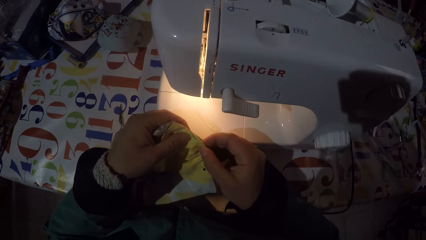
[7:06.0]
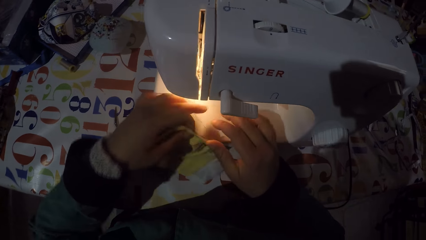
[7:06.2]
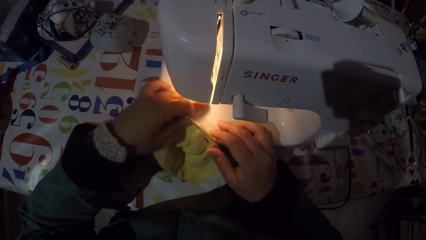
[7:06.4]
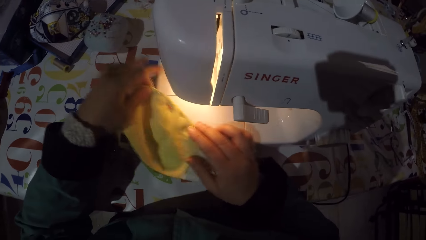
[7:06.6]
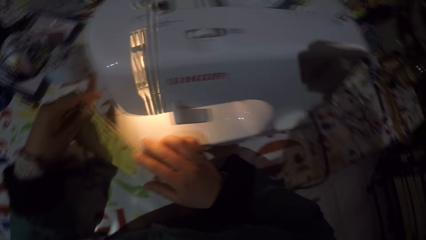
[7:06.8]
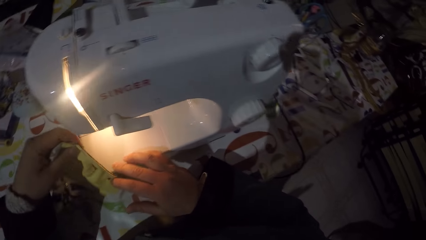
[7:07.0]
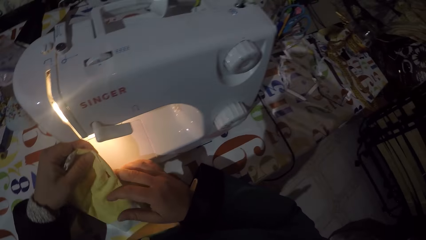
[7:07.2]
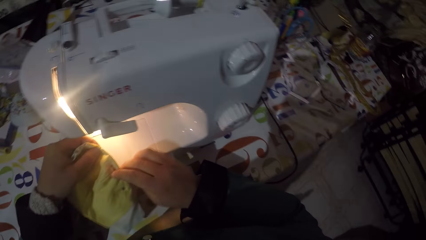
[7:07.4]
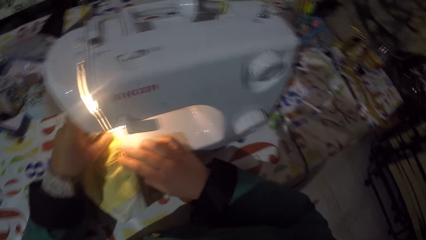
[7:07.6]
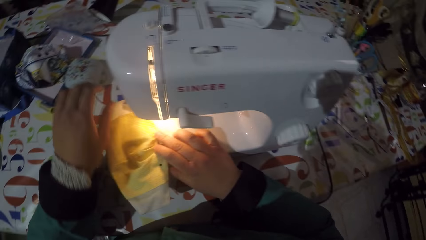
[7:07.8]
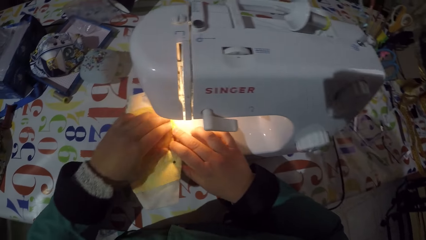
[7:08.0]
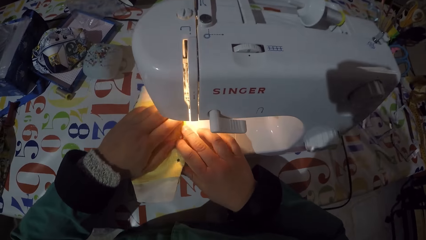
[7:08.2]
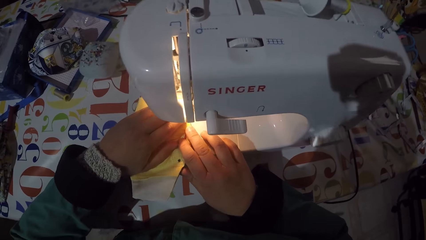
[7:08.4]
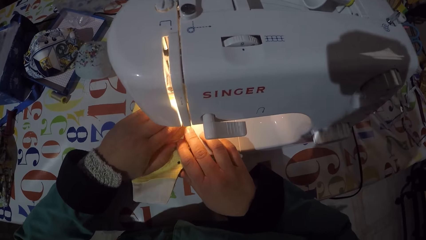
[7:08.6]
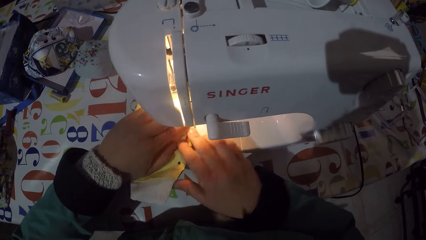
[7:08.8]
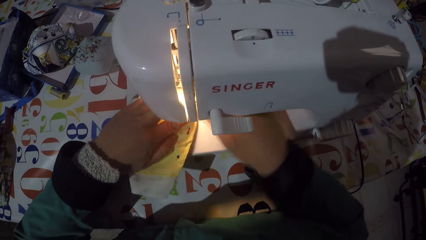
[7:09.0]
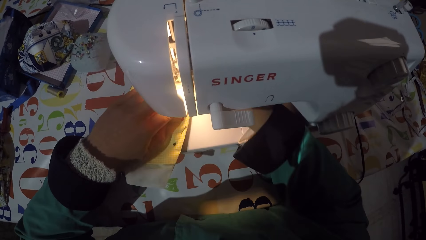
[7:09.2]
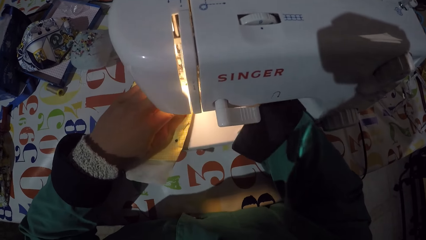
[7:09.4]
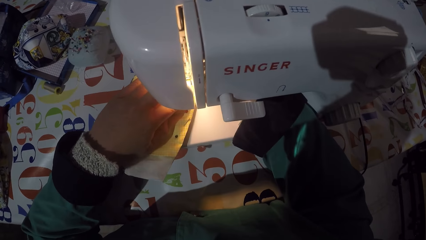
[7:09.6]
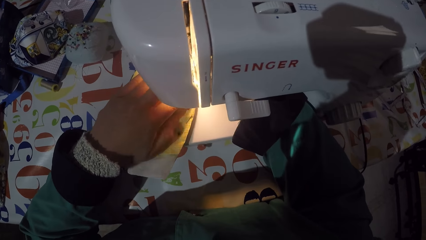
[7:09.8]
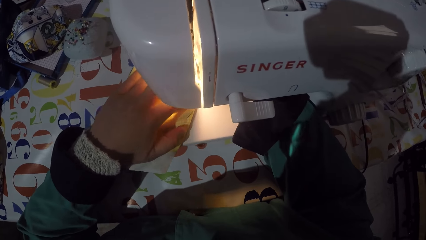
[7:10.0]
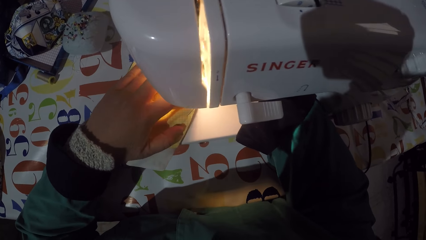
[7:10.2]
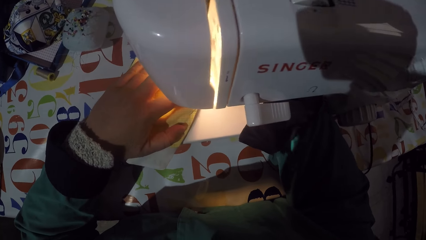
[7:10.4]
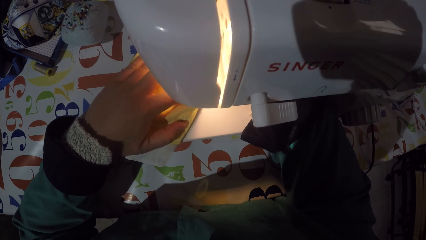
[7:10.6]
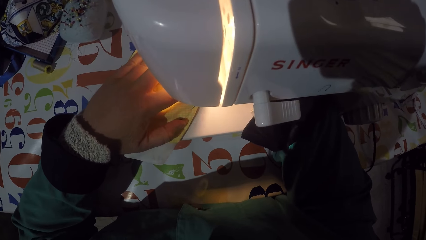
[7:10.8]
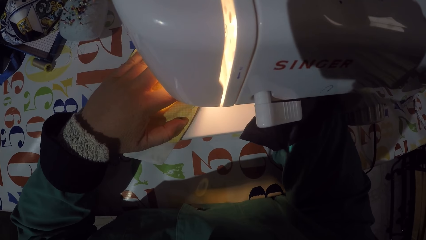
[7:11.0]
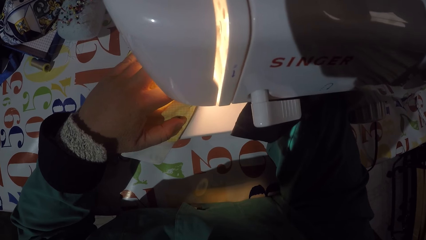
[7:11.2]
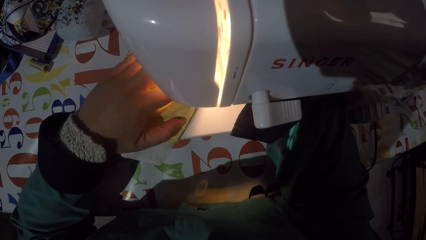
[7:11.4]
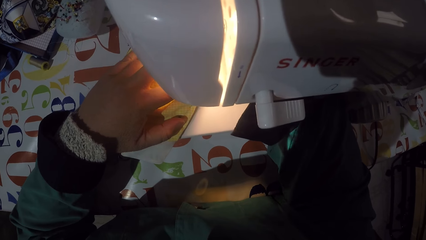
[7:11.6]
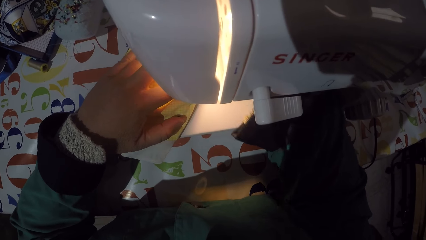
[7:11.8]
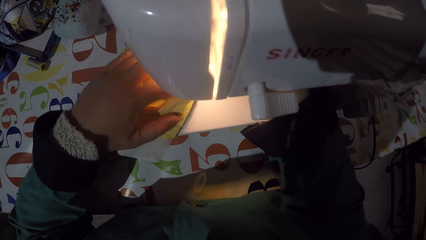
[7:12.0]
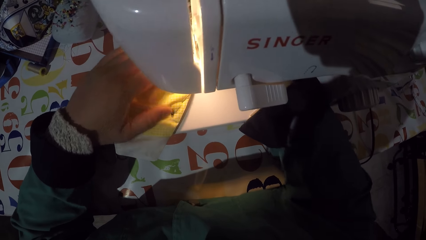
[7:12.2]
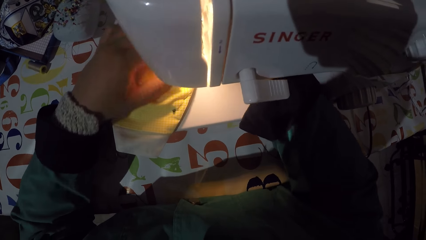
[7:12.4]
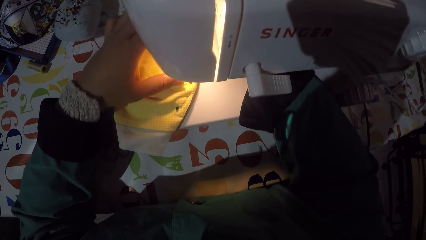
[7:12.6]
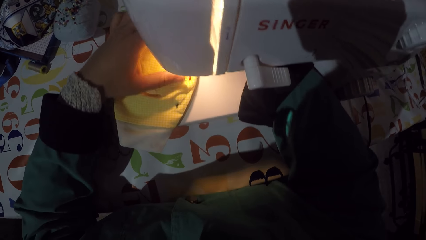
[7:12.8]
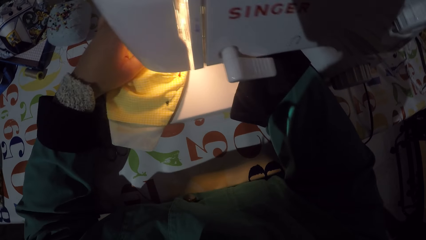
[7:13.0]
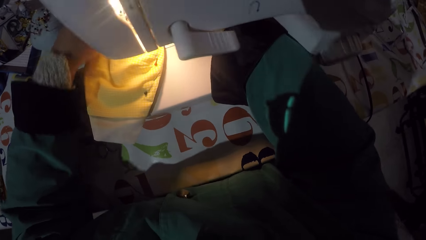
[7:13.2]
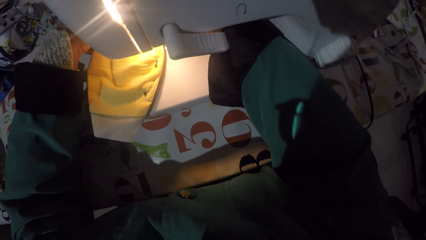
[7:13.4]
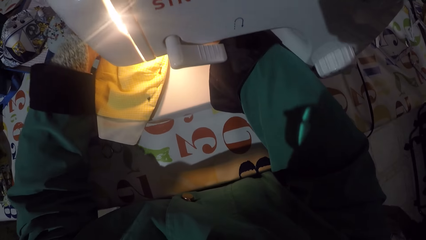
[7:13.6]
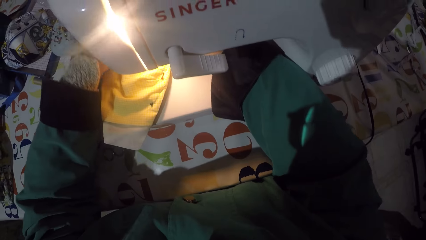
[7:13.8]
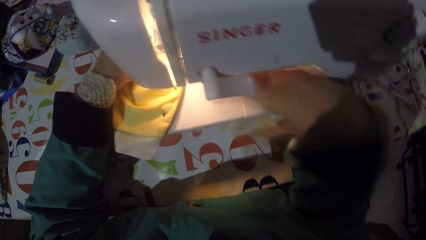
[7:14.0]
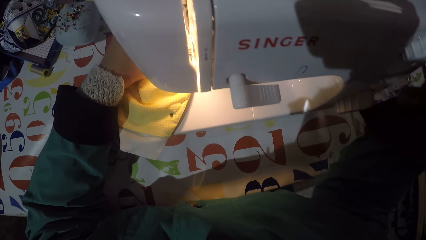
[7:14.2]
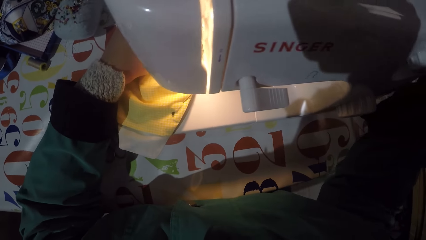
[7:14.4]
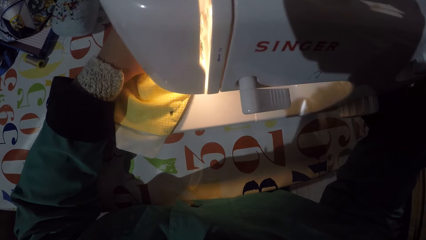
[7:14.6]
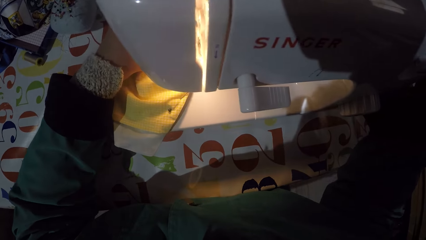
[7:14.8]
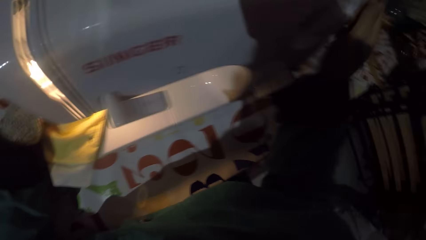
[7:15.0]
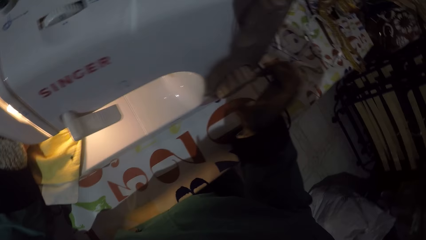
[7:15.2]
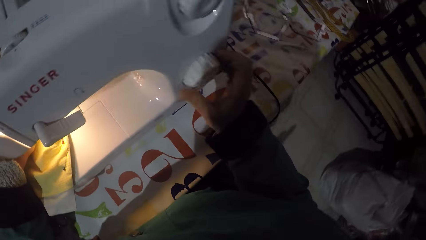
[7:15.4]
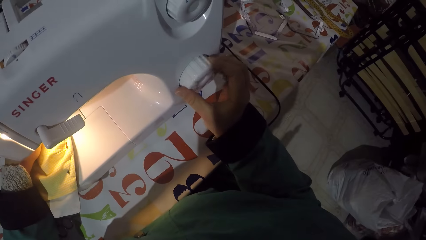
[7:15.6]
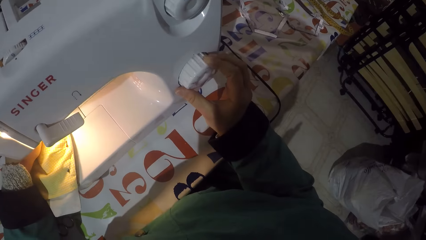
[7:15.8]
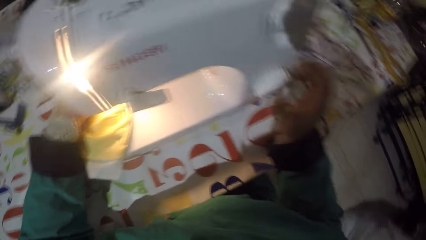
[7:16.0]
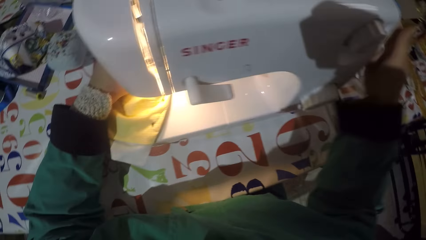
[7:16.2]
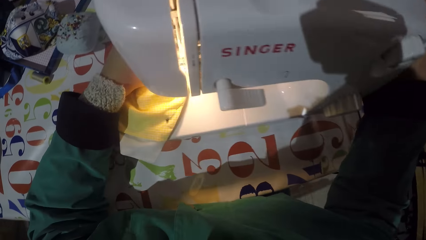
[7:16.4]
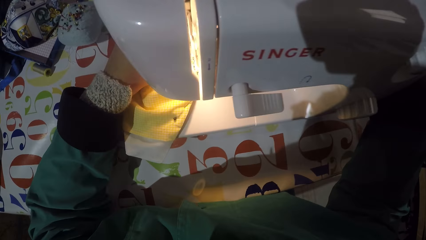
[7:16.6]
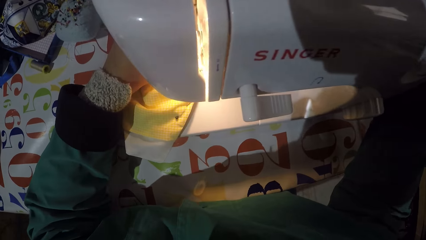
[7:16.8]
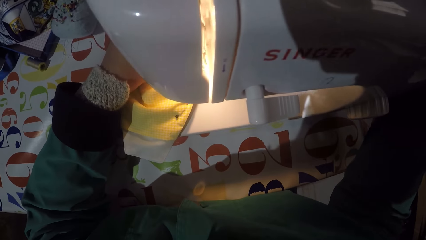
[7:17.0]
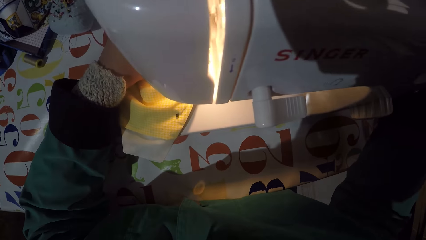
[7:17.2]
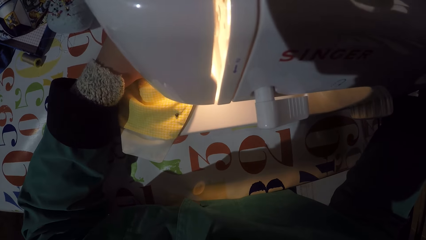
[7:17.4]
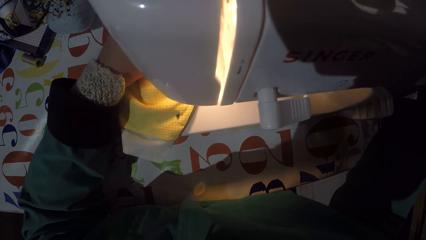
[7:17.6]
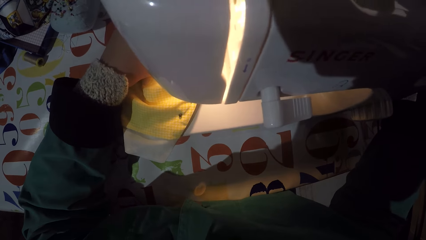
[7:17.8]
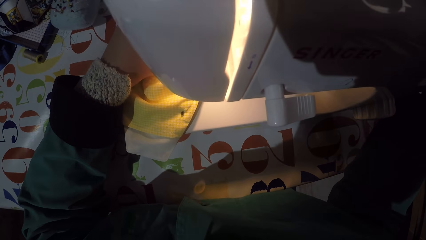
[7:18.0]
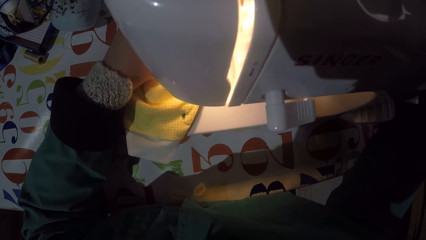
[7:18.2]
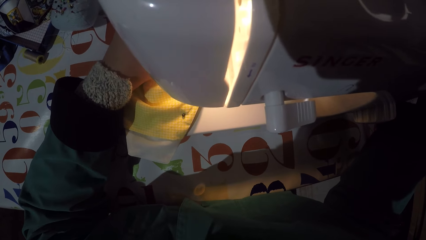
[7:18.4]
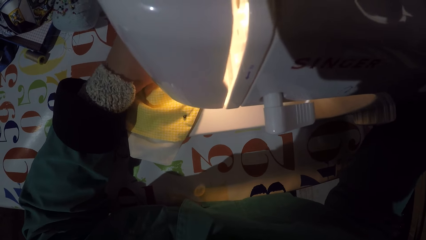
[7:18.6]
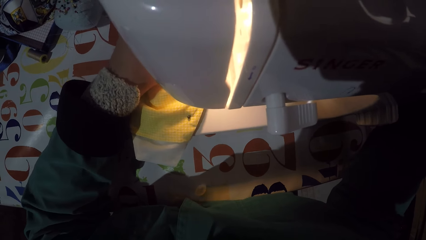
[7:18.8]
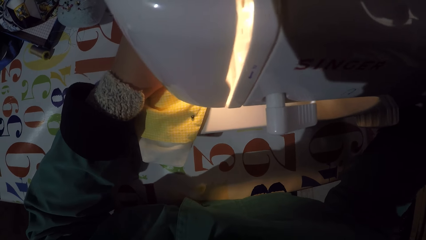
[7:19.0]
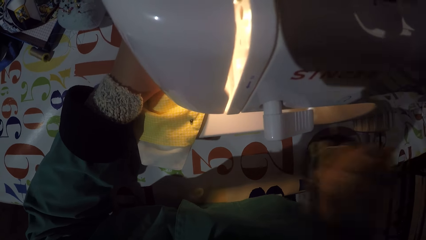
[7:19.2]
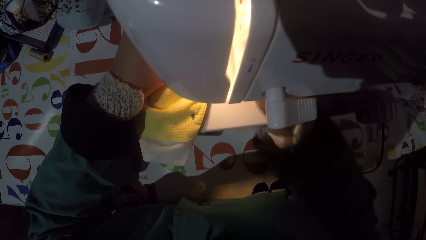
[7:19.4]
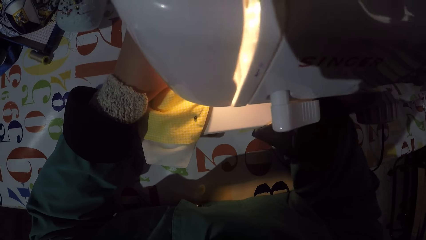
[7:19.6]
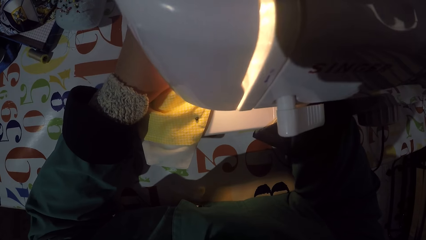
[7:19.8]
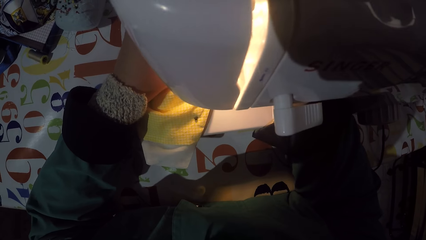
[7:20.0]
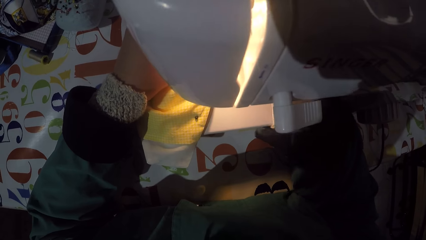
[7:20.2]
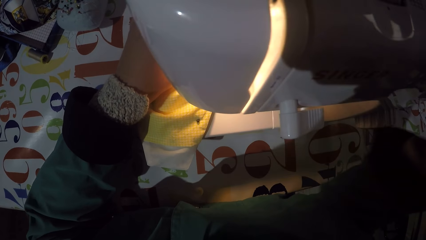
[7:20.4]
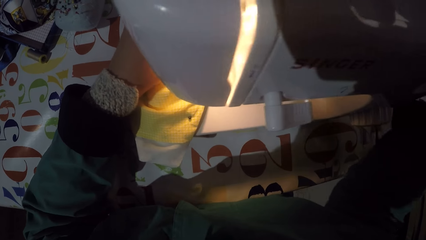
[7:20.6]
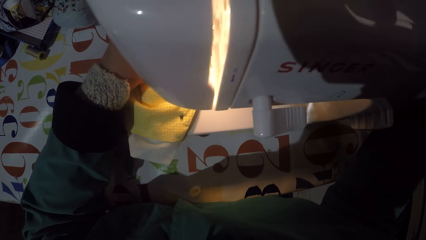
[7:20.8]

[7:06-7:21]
The camera wearer wipes the sewing machine. They put a mask in the sewing machine. They align the piece of cloth on the sewing machine. They adjust a balance wheel. They adjust a stitch selector. They adjust the balance wheel. They align the piece of cloth on the sewing machine.
